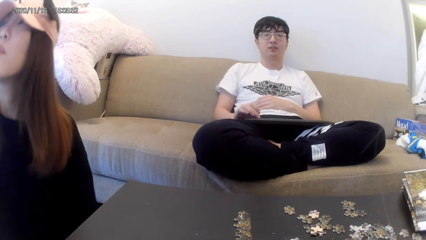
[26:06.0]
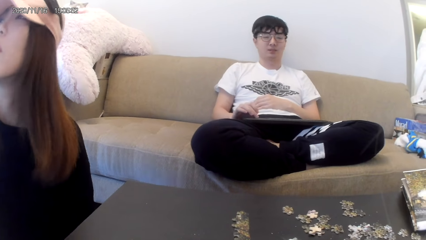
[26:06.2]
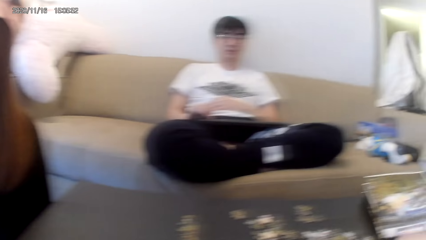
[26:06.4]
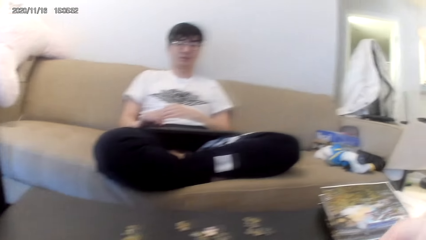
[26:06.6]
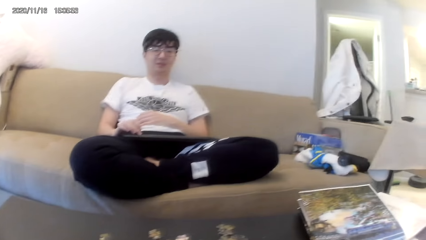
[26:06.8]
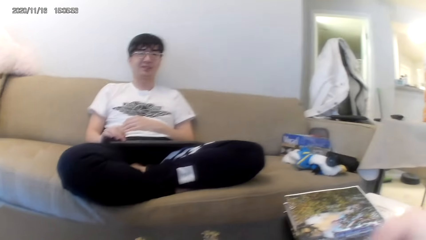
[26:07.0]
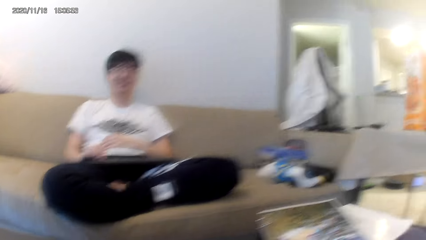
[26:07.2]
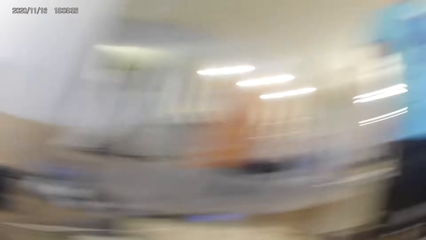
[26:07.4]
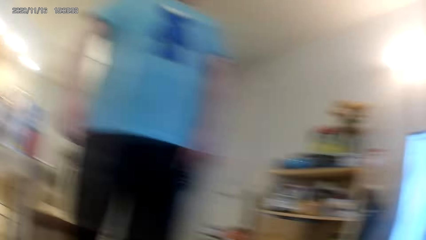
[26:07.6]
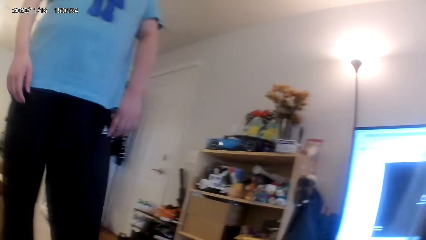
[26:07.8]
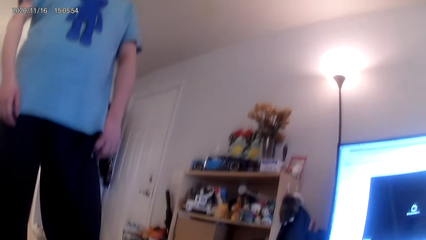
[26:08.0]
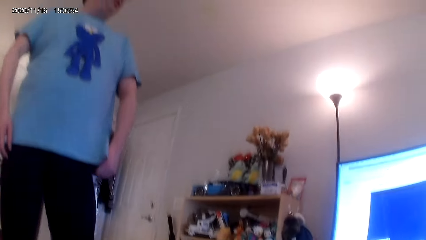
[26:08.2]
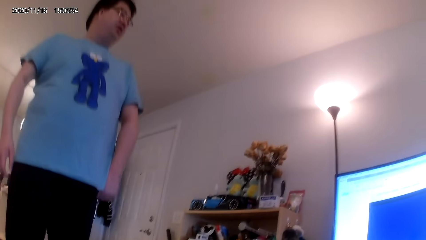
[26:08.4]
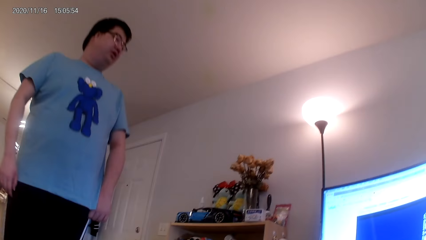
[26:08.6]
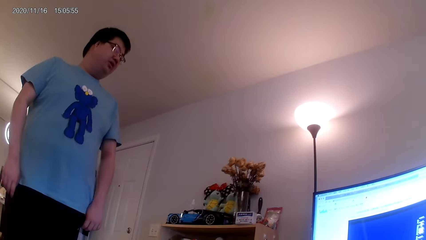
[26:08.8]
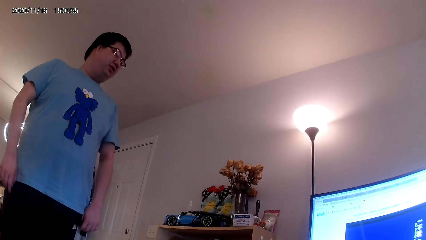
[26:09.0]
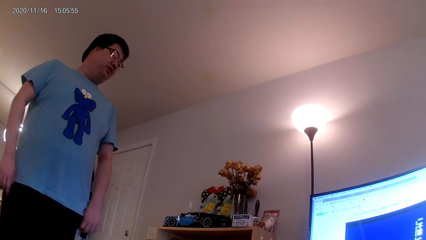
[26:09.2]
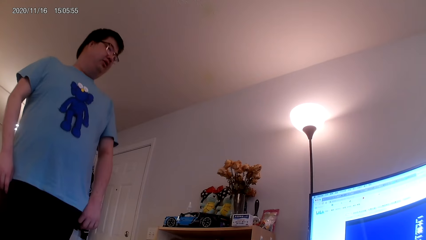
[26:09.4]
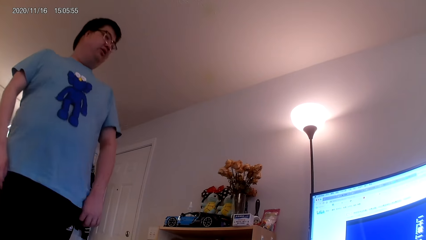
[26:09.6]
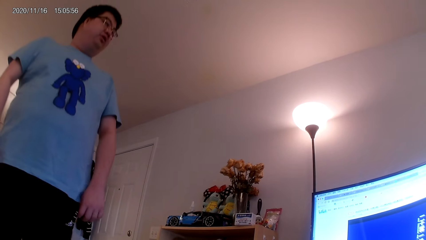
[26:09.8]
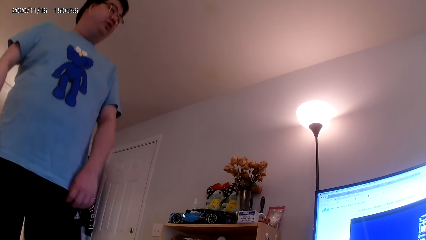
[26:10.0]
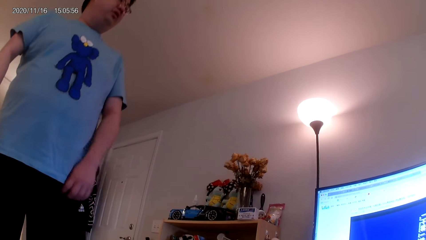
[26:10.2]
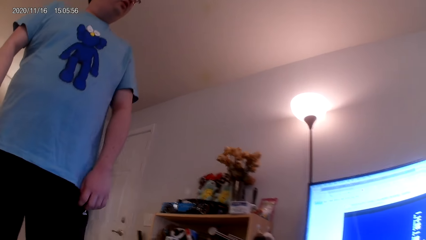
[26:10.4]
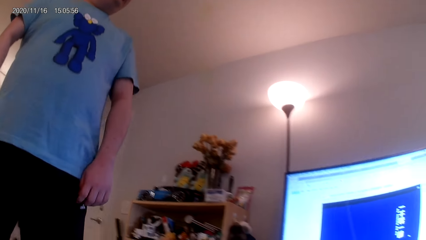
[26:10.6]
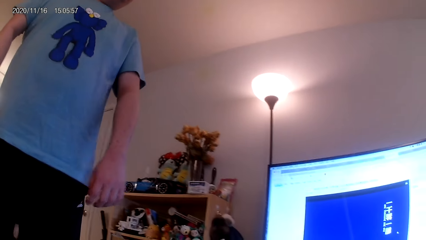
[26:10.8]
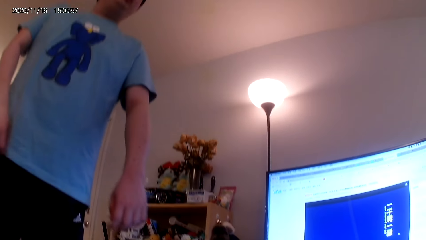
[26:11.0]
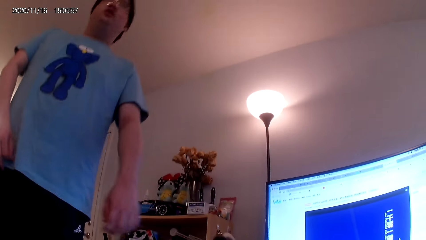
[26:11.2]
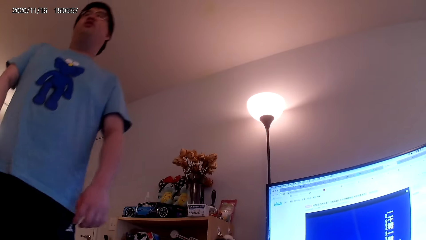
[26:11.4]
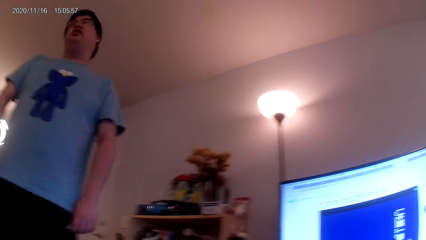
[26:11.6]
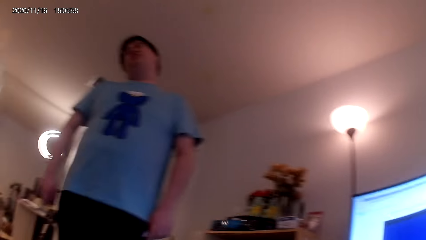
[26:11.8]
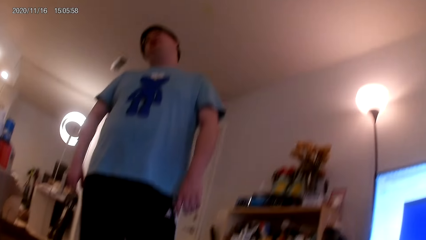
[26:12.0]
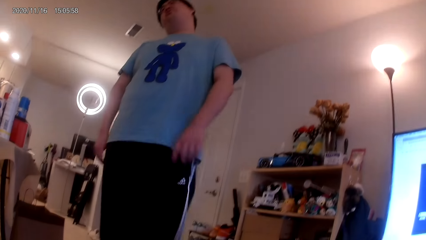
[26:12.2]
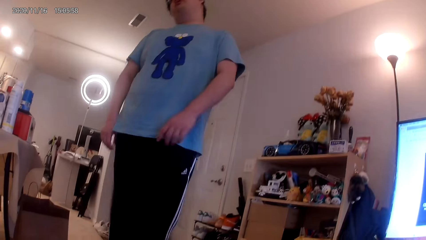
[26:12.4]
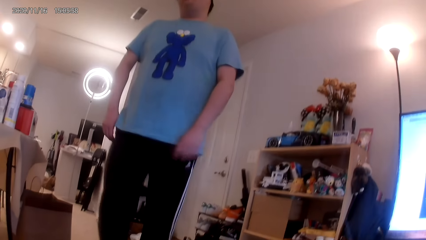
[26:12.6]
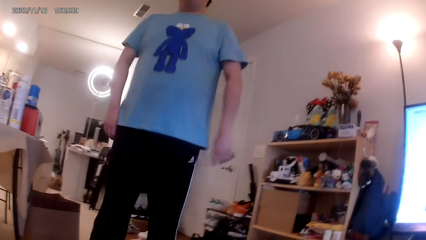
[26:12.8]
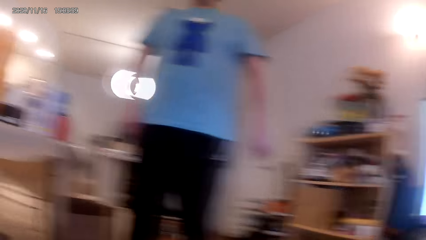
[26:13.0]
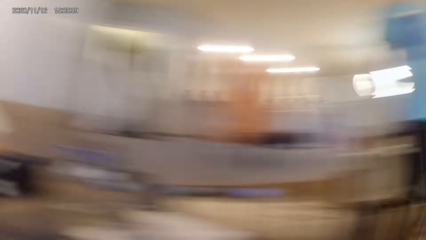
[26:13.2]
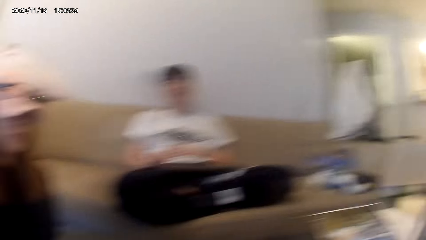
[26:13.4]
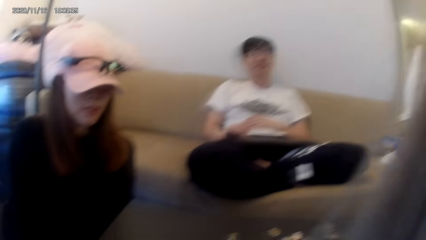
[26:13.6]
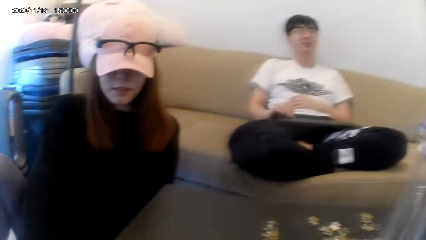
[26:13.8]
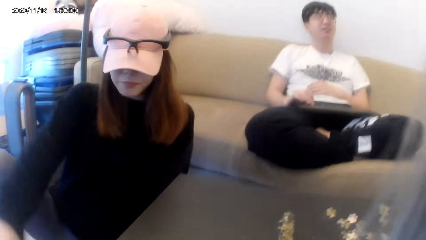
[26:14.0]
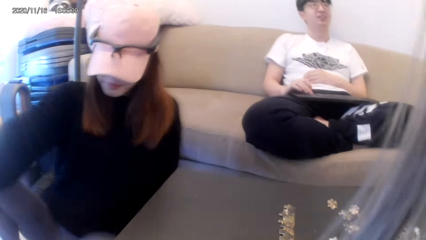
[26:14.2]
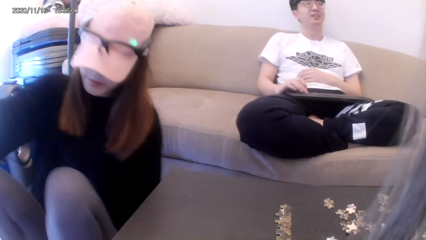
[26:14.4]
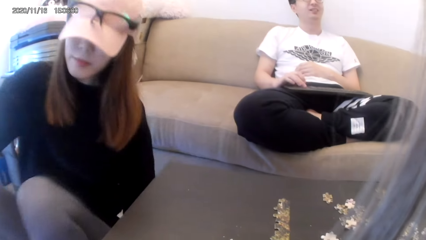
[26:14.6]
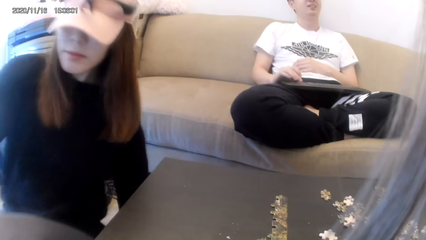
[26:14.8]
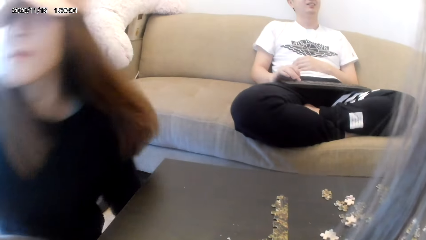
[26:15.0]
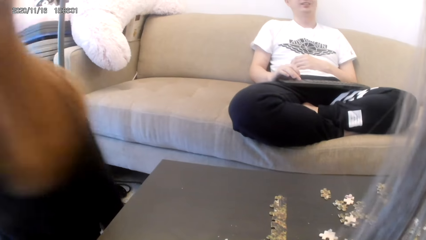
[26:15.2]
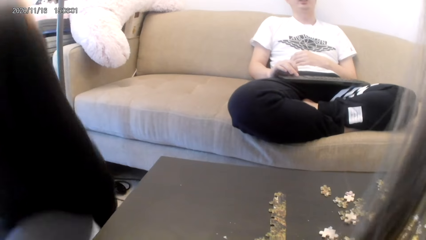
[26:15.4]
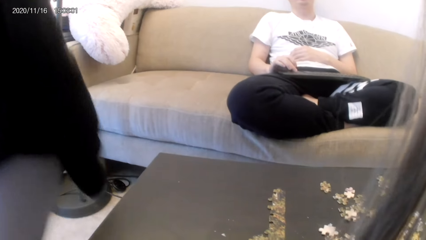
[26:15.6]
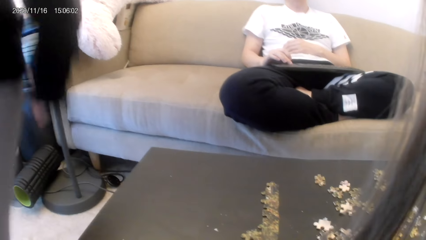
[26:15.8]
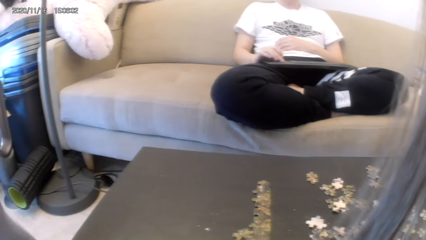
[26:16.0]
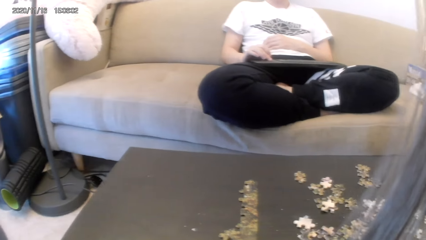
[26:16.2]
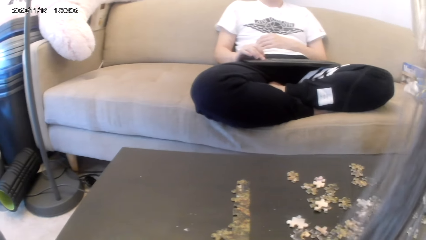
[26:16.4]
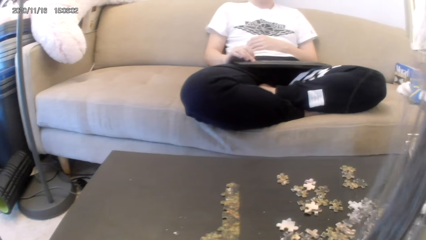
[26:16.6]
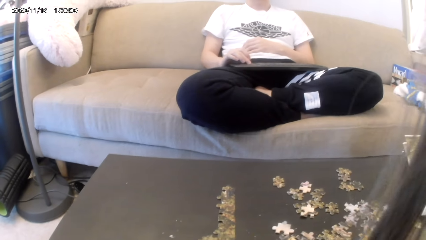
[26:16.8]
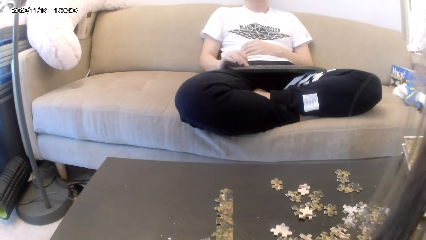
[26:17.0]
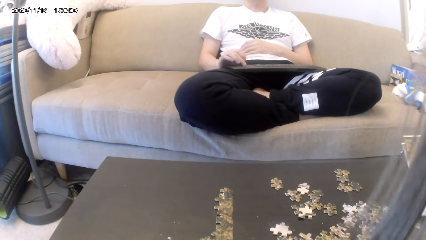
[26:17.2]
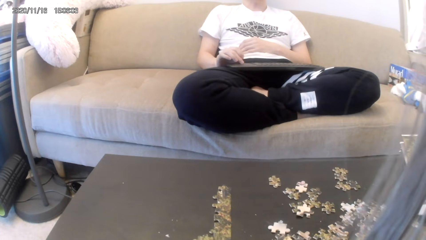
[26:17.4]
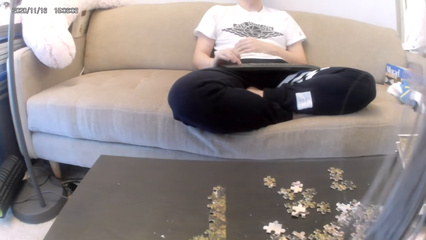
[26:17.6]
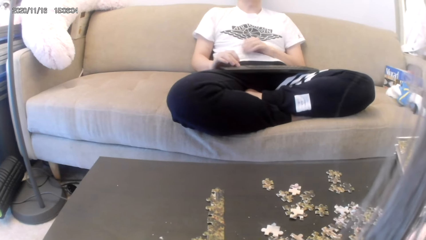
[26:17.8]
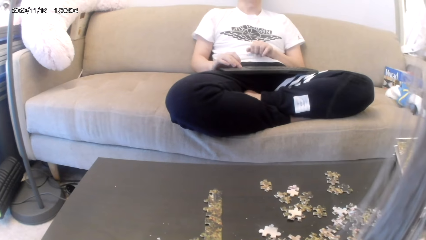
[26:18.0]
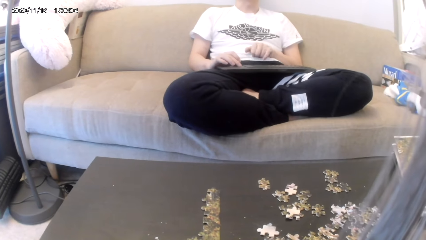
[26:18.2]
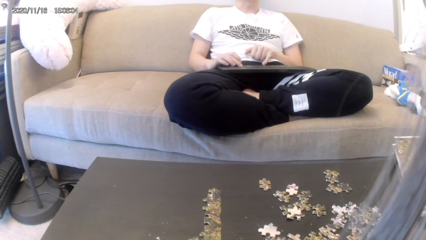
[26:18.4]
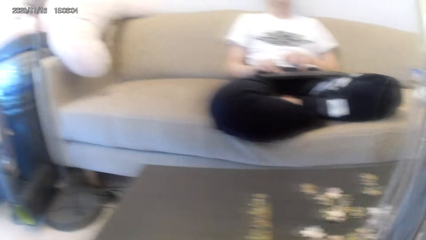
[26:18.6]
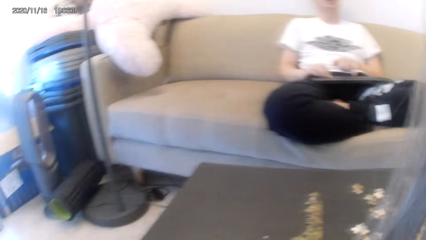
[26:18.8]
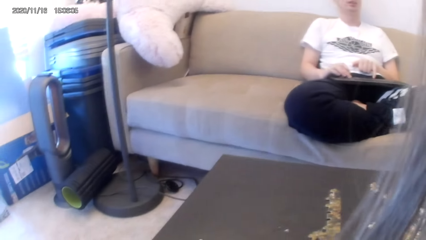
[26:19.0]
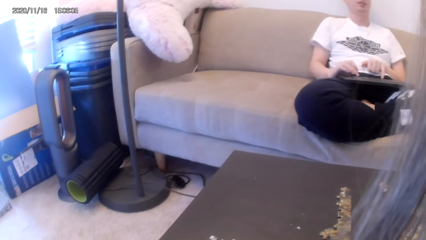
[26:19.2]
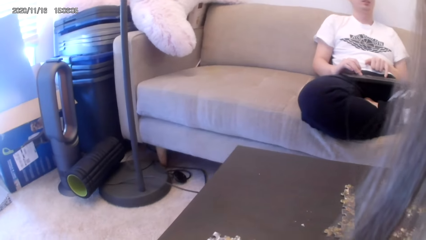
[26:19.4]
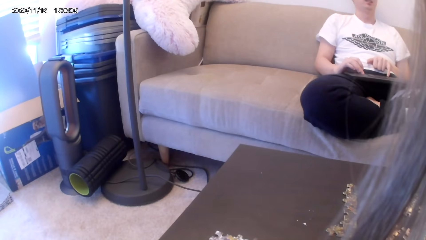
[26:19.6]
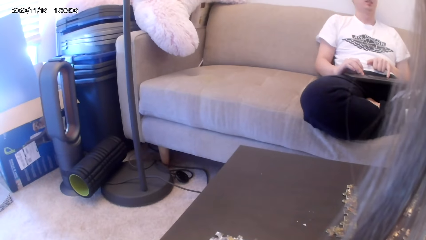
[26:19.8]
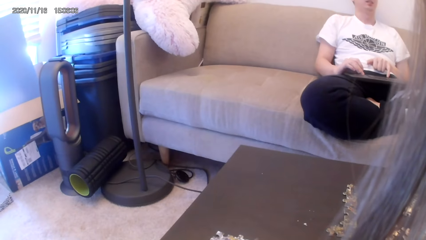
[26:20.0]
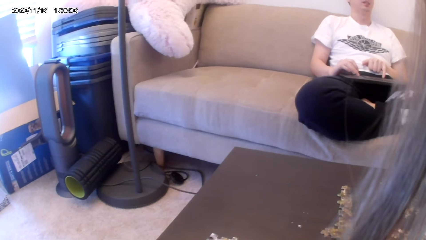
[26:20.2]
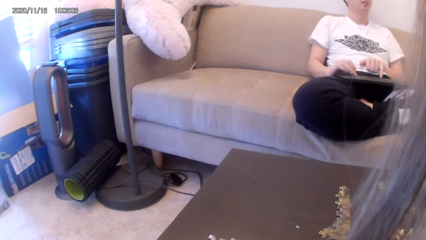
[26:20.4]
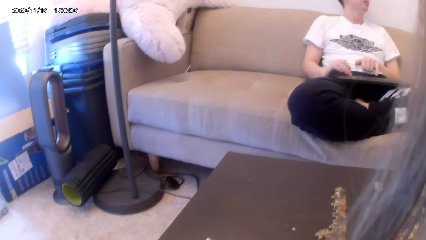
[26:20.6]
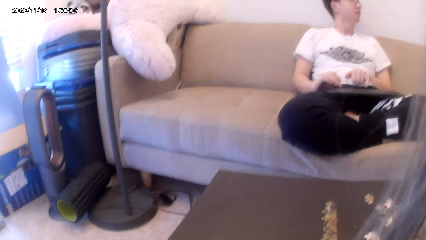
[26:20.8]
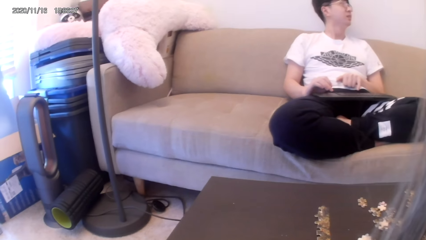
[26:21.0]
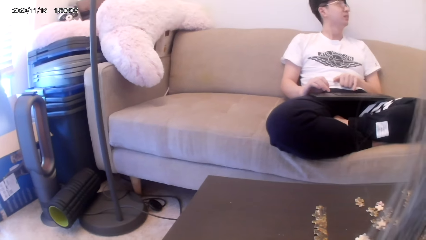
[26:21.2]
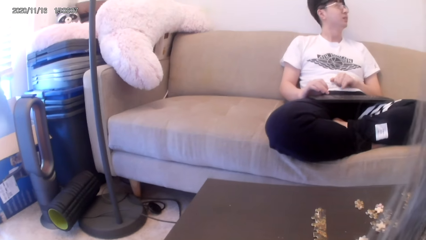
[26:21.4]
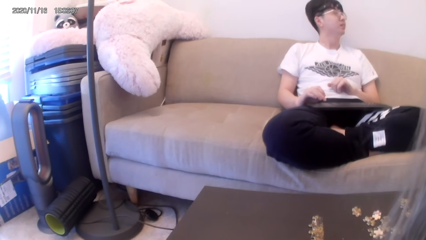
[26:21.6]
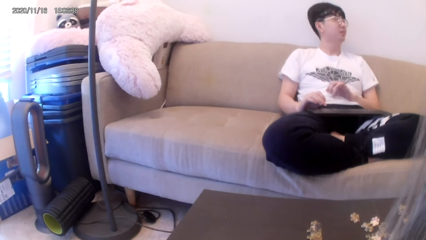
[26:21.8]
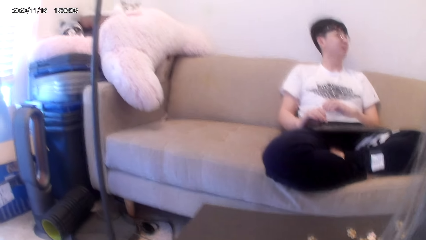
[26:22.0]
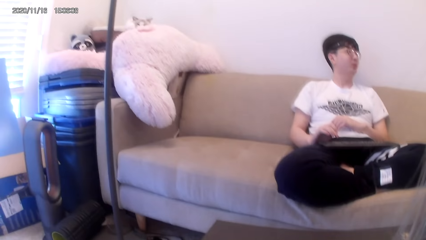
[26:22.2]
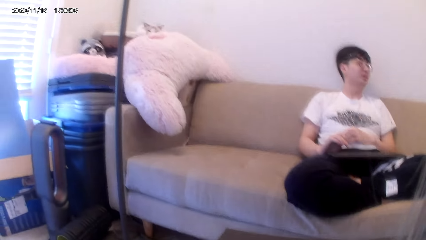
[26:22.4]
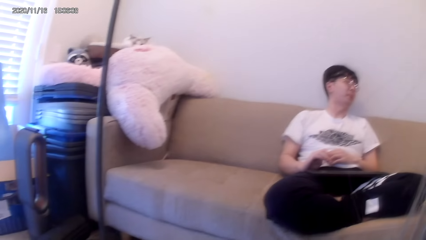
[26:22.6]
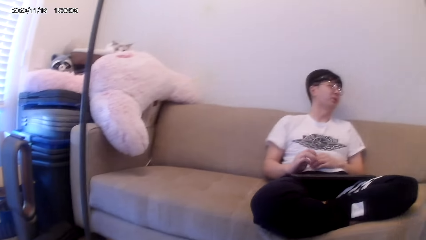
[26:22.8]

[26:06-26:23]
The camera wearer looks around the house. They look around the table.
